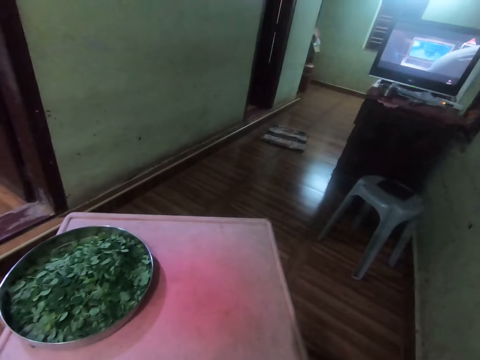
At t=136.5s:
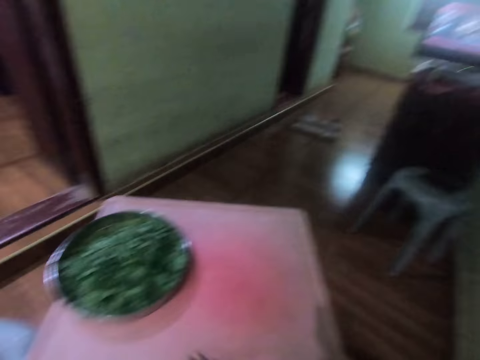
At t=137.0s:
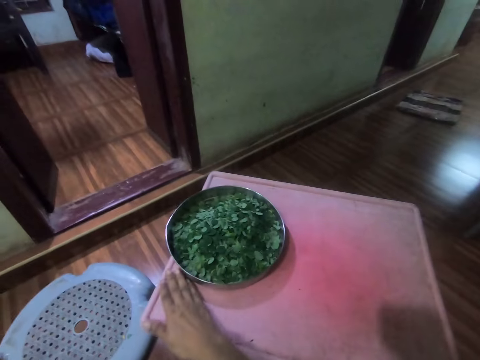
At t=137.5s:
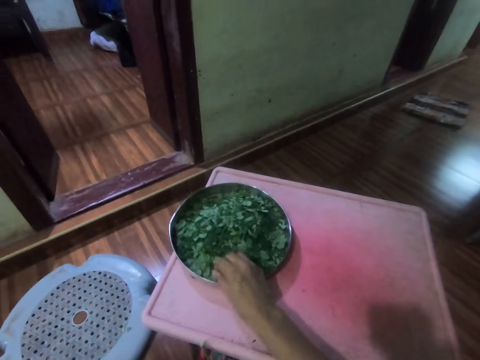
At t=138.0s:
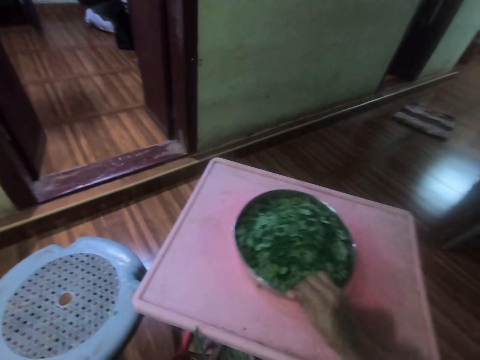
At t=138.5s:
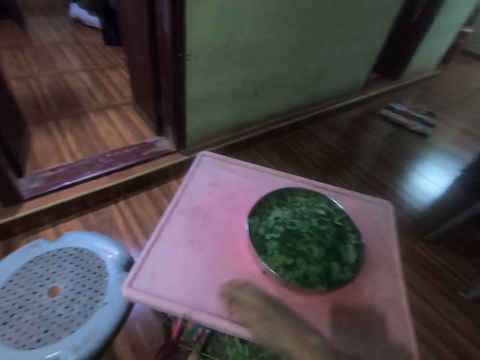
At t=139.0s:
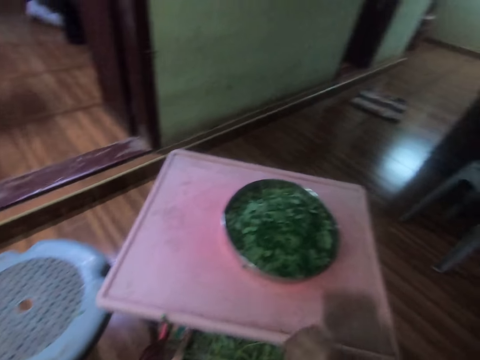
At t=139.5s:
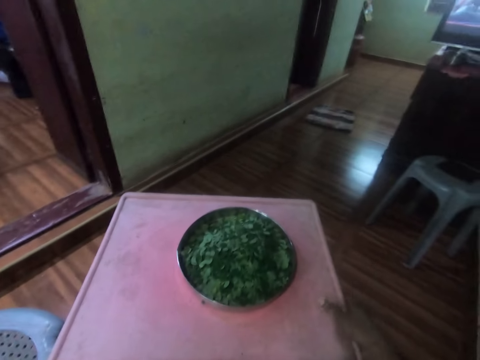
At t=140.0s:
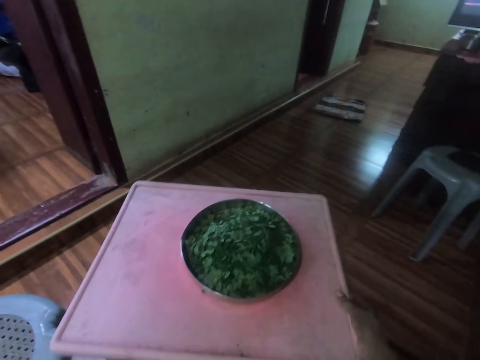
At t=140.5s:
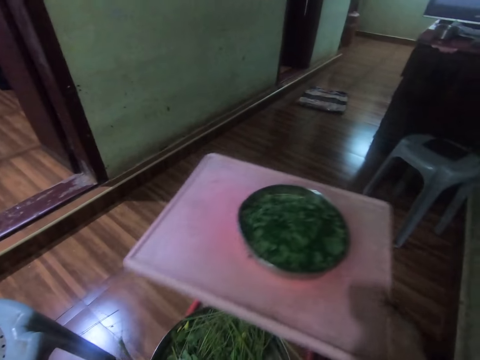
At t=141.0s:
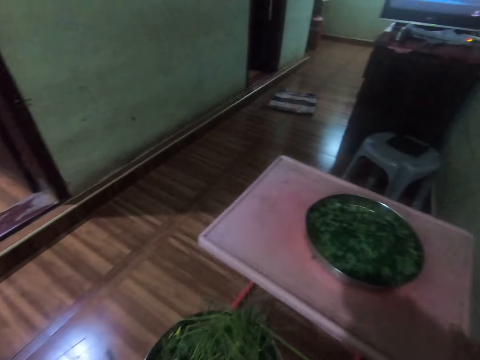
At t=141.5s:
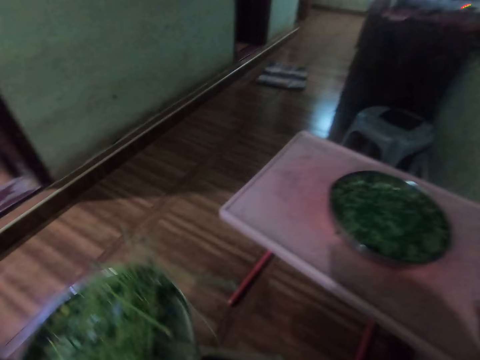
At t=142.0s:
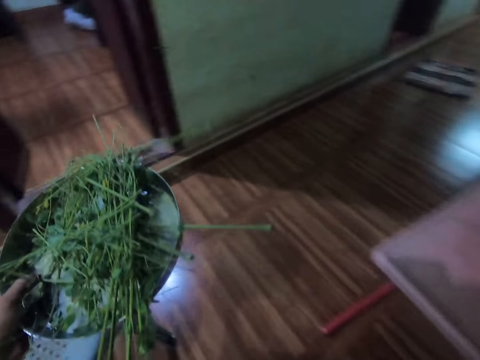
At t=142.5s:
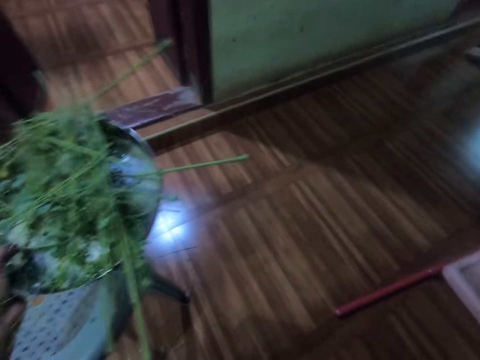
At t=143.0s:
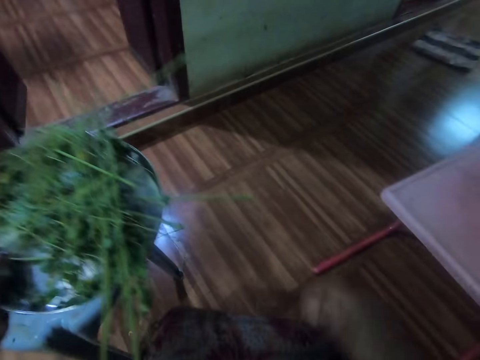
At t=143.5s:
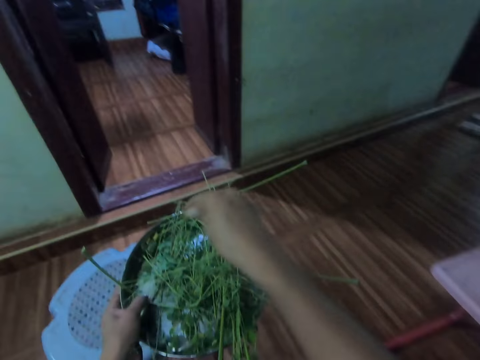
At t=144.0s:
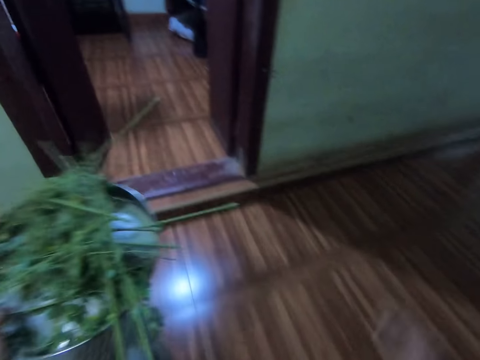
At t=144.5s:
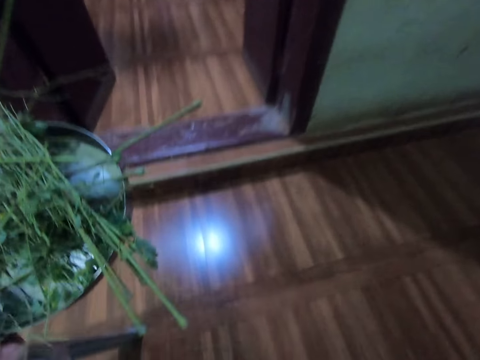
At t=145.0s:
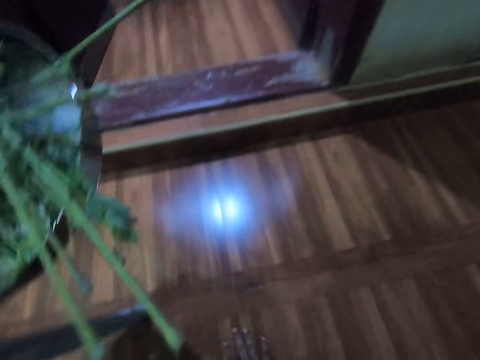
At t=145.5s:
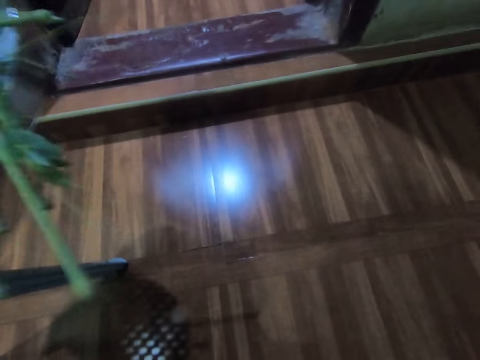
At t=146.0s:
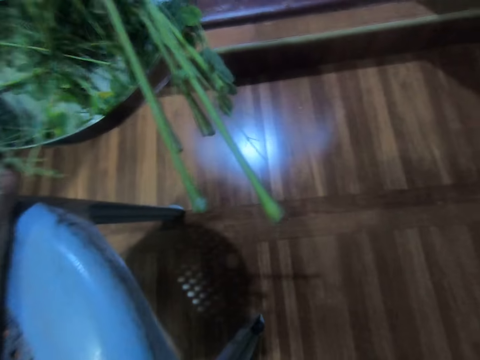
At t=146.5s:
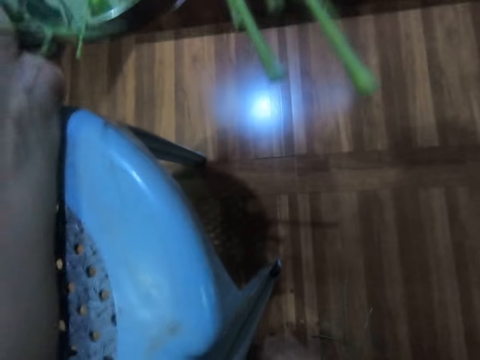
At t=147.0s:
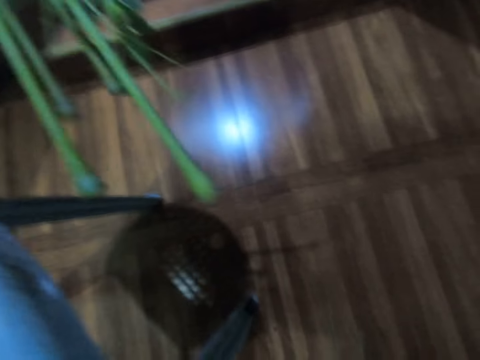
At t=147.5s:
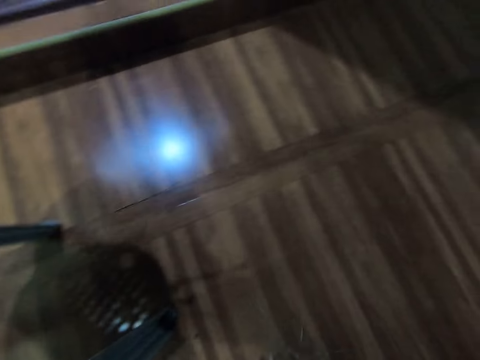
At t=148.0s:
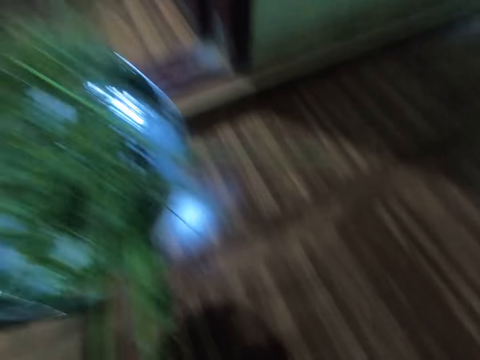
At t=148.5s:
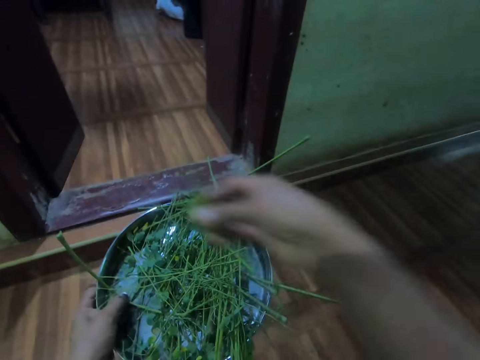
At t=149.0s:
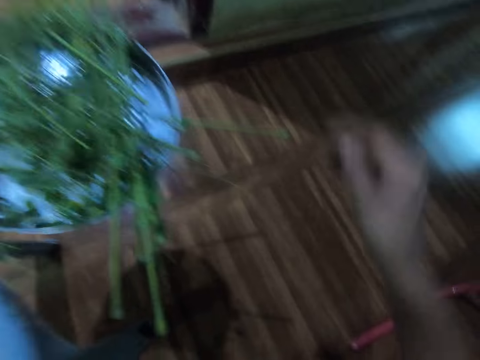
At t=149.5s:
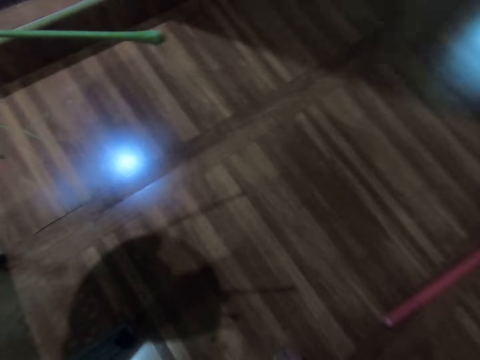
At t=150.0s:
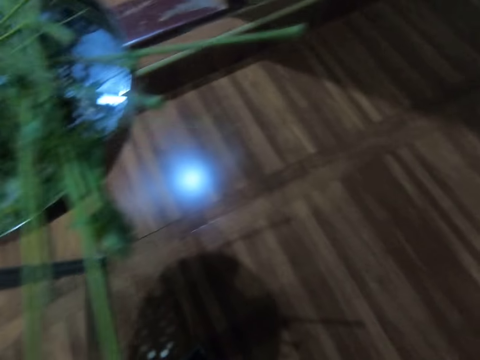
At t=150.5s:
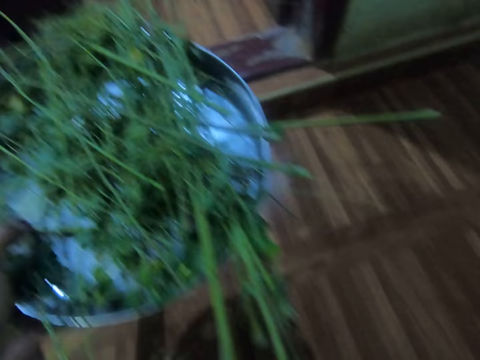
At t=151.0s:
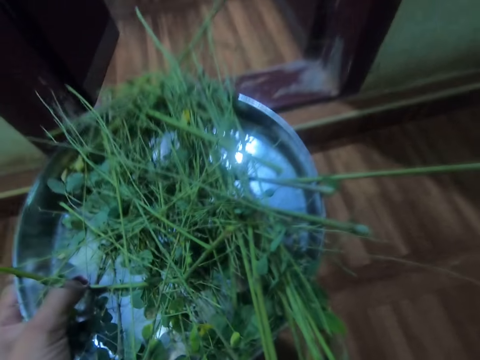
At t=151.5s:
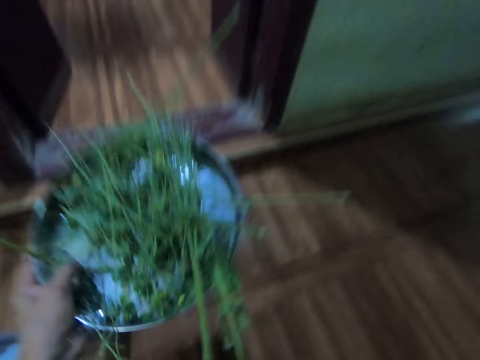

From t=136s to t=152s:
The camera wearer moves the tray with the leaves aside on the table. She adjusts the plate on the tray with her right hand. She pushes the table. She adjusts the tray with her right hand. She stands up from the chair. She picks up branches or stems from the floor with her right hand. She puts the stems in the tray. She picks the stems from the floor.

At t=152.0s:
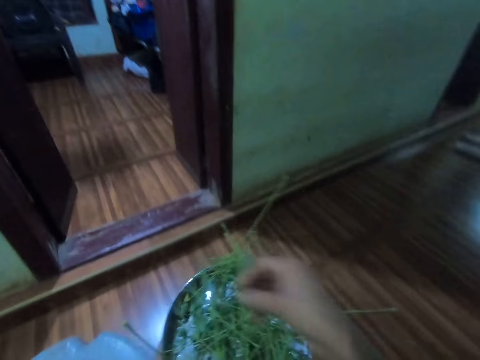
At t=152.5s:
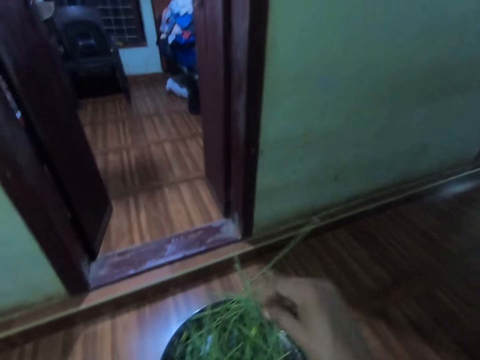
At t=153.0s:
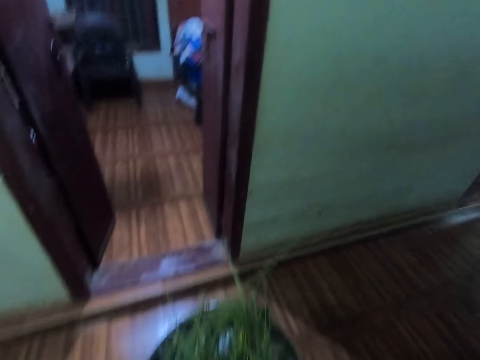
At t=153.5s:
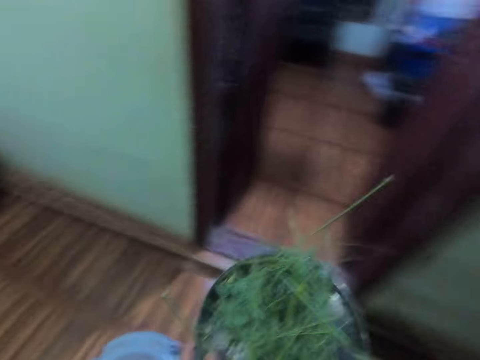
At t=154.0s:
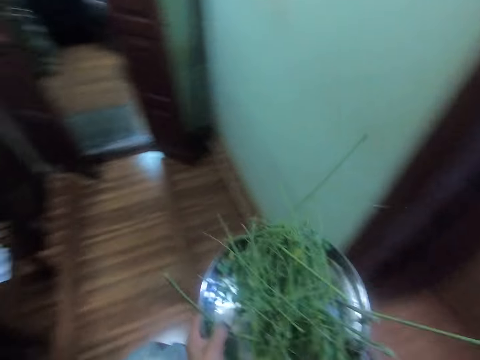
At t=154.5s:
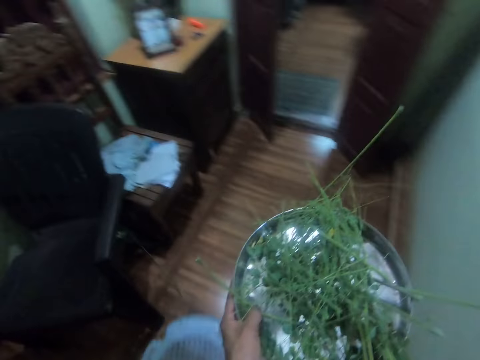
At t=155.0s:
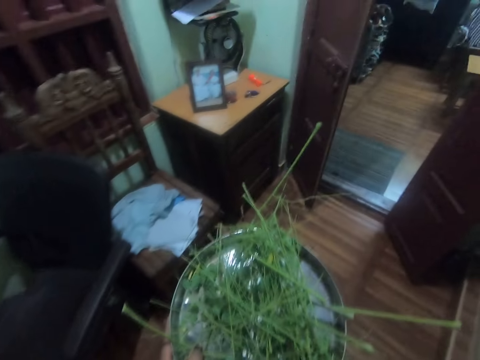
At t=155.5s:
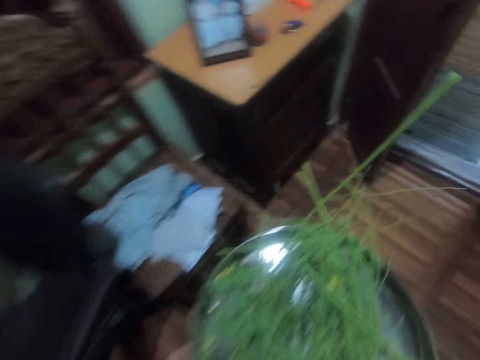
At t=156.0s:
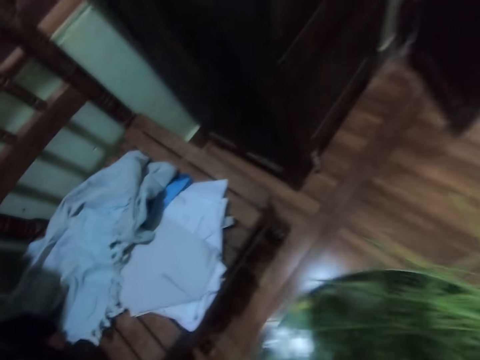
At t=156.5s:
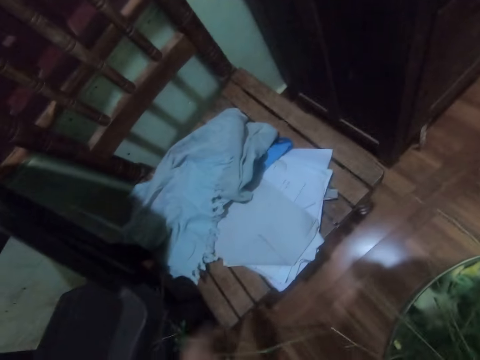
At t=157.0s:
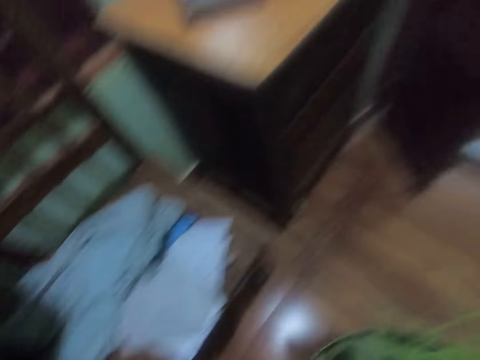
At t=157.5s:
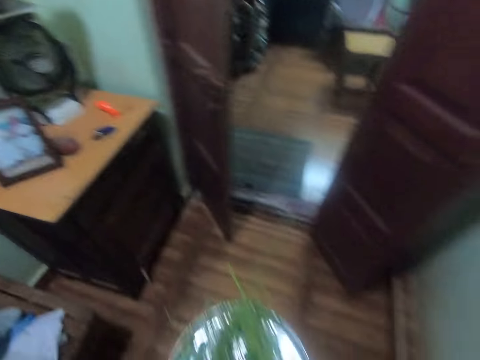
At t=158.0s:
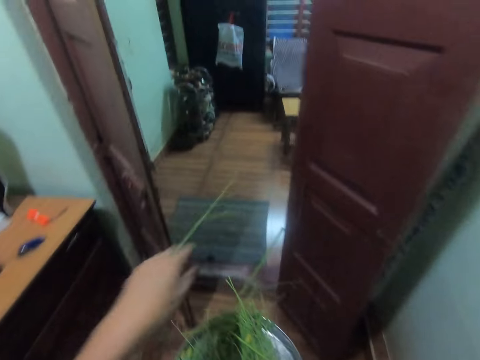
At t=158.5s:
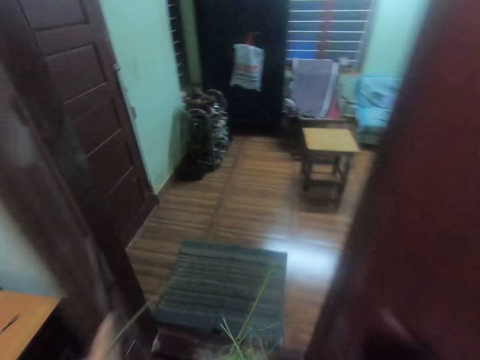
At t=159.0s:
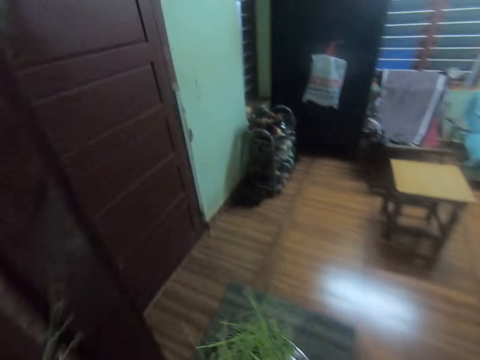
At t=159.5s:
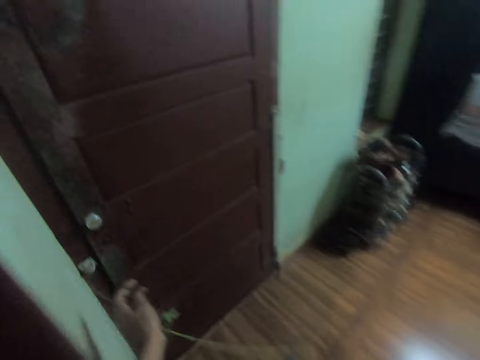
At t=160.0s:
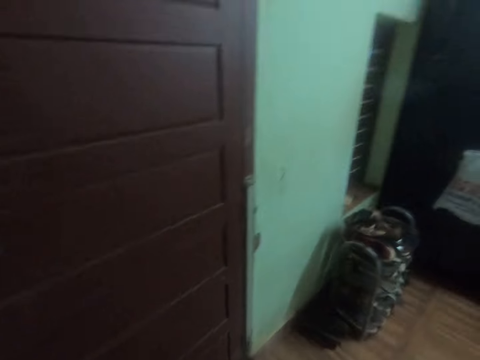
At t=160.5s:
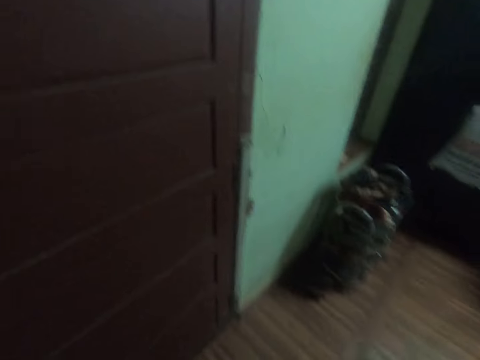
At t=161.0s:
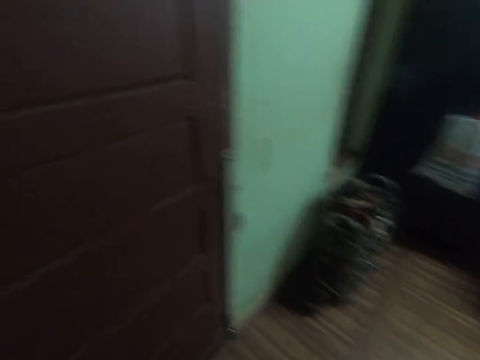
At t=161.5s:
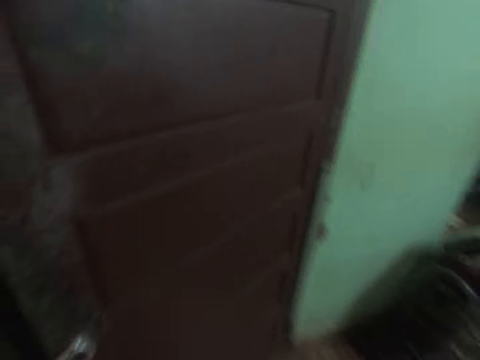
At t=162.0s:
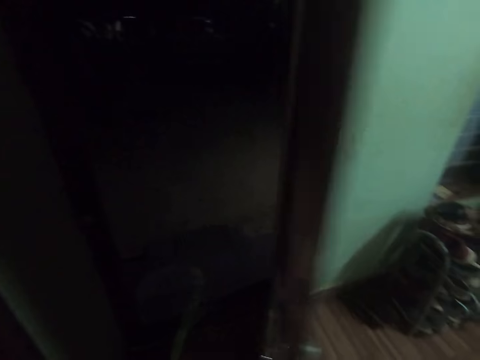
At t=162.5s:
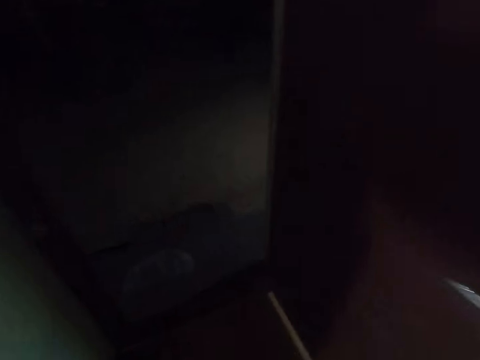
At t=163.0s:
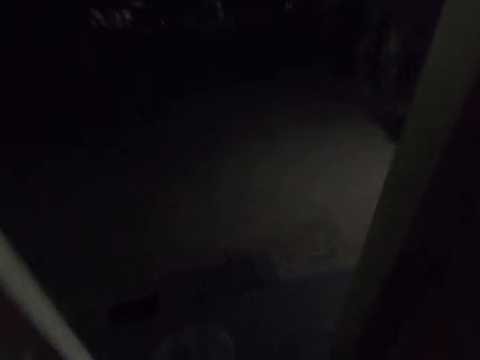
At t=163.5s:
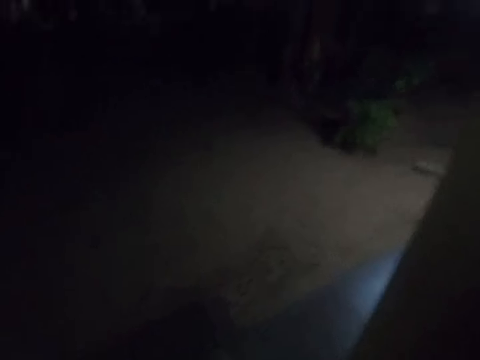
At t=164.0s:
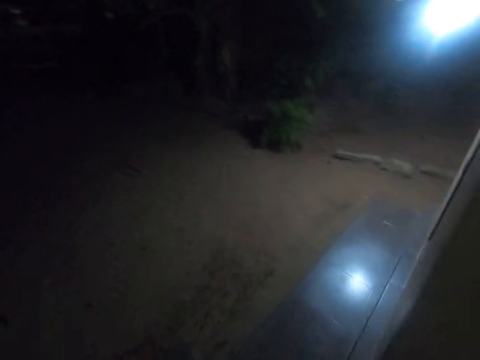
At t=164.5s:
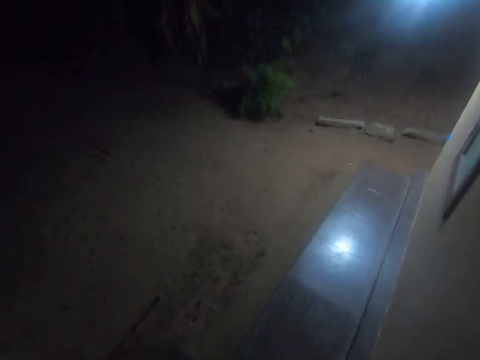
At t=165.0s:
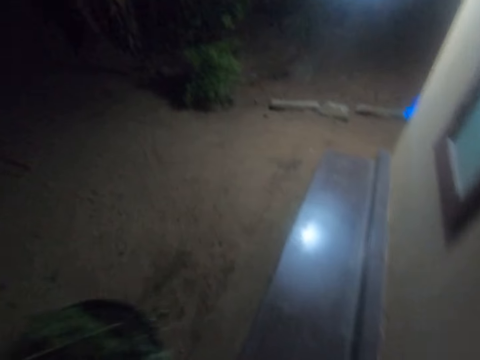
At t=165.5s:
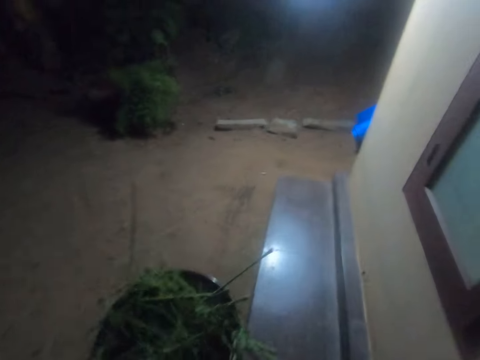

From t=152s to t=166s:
The camera wearer carries the plate with her left hand. She puts the stems in the tray. She walks to the door. She picks the stems from the floor. She adjusts the door with her left hand. She opens the door with her right hand. She walks outside.
